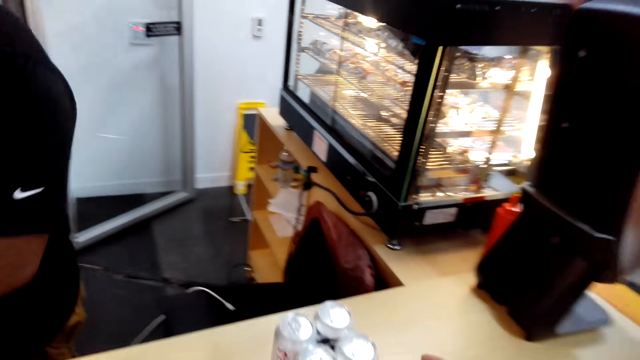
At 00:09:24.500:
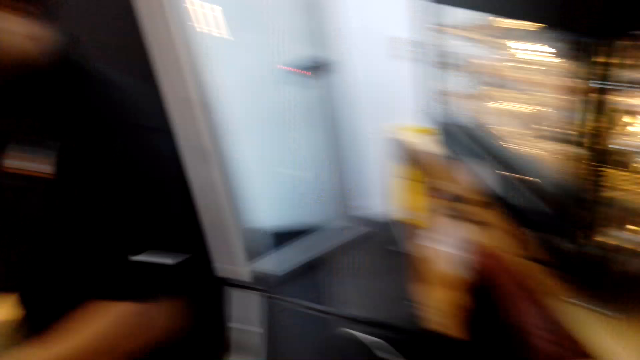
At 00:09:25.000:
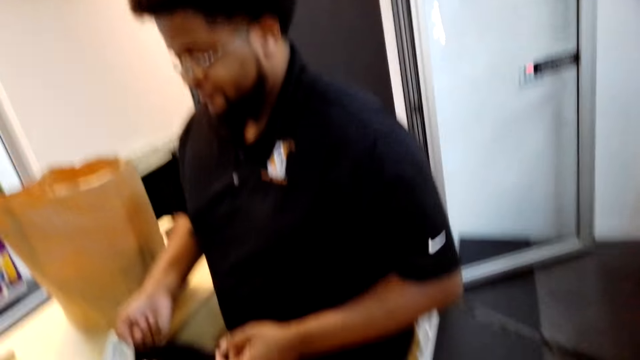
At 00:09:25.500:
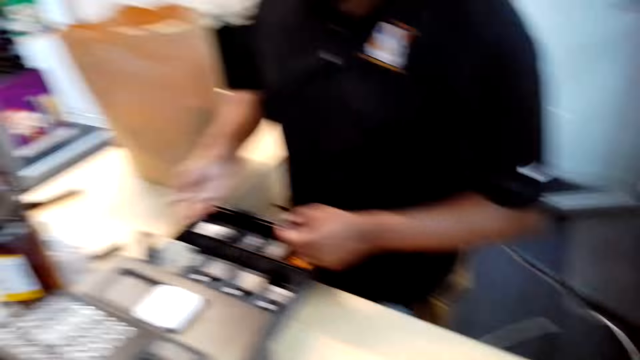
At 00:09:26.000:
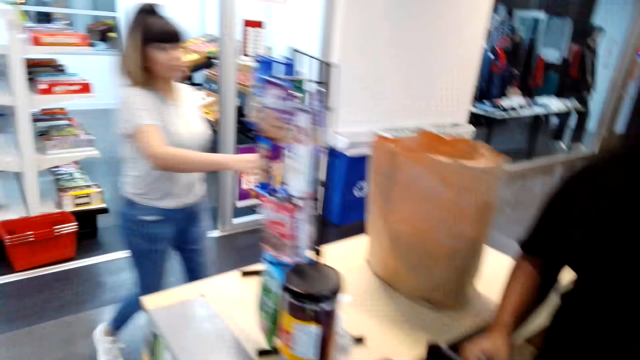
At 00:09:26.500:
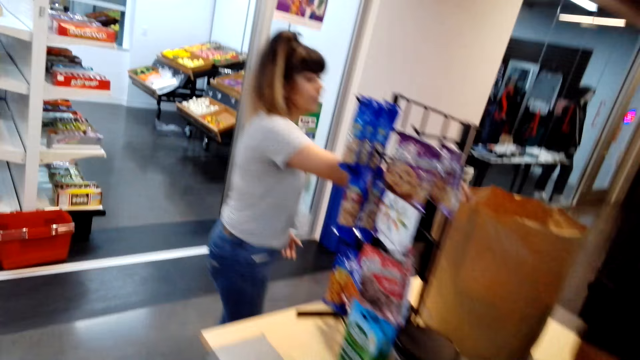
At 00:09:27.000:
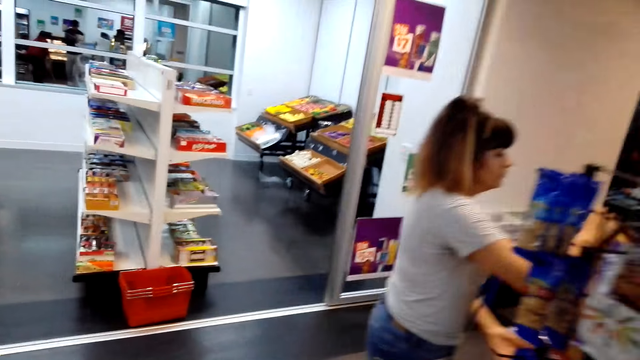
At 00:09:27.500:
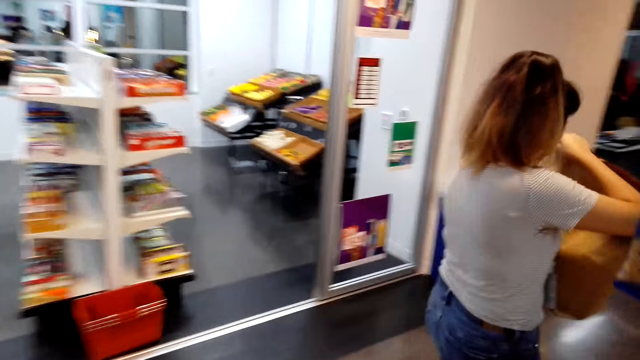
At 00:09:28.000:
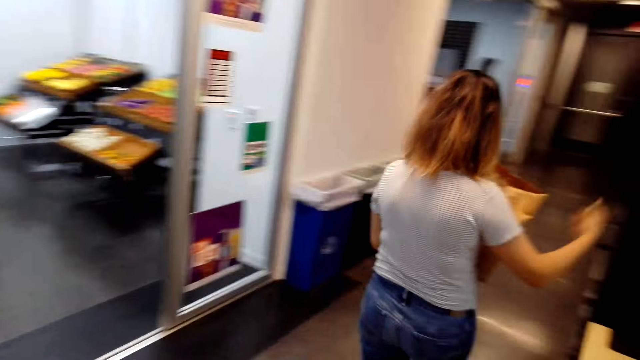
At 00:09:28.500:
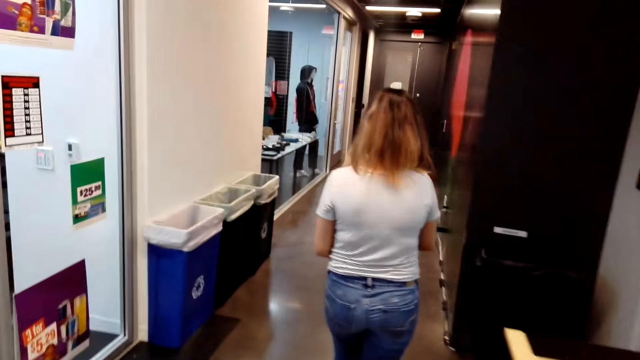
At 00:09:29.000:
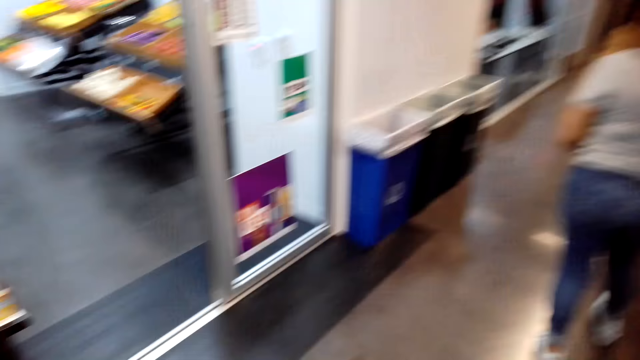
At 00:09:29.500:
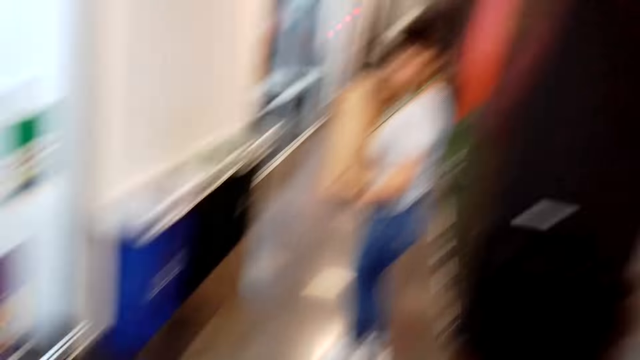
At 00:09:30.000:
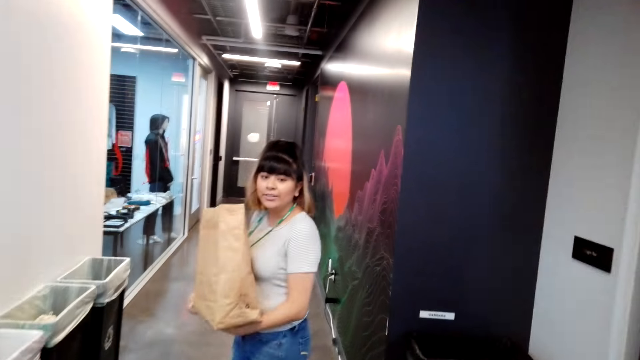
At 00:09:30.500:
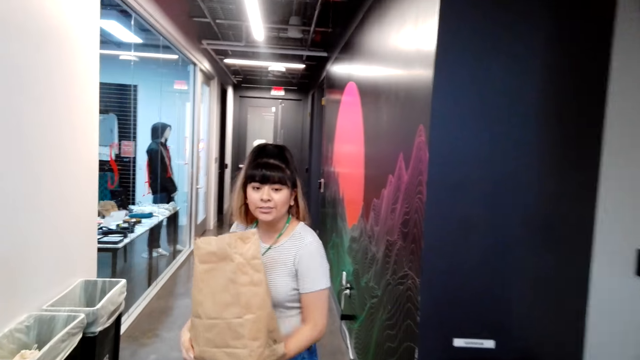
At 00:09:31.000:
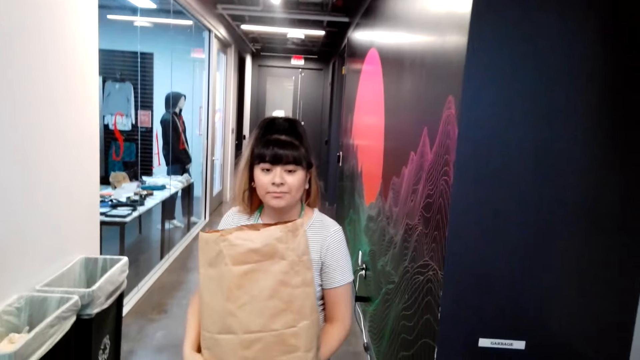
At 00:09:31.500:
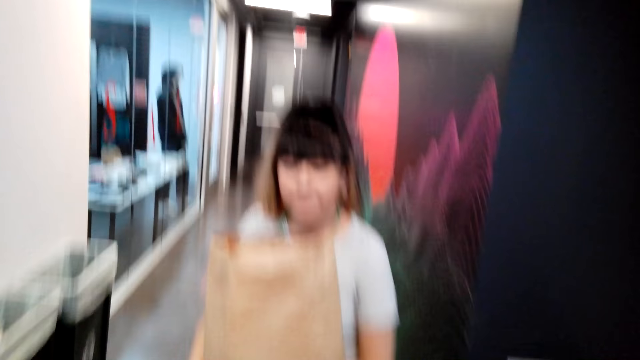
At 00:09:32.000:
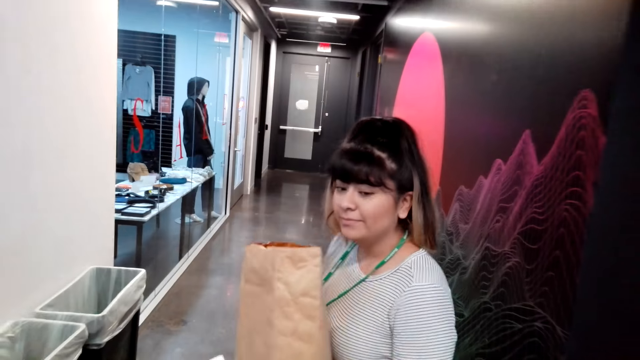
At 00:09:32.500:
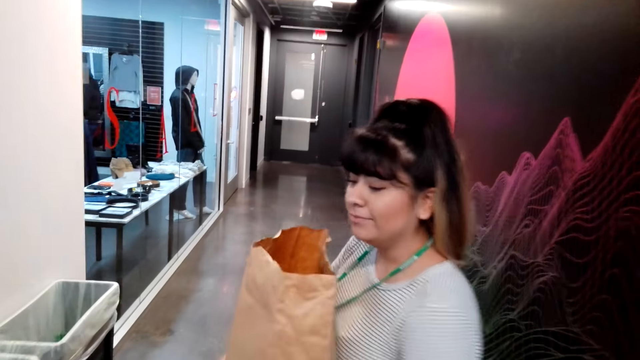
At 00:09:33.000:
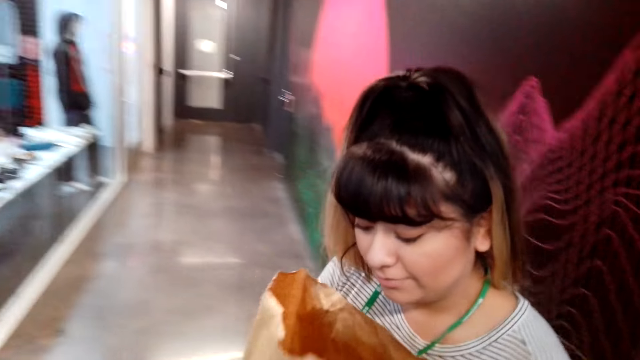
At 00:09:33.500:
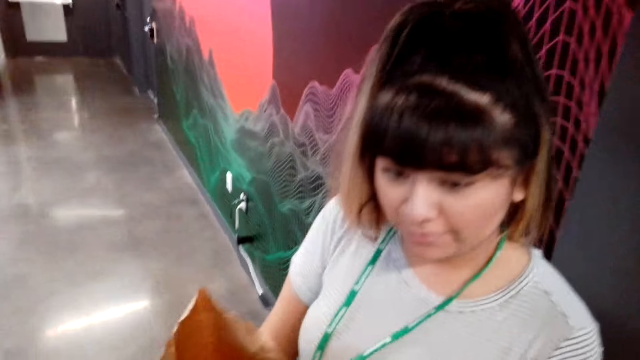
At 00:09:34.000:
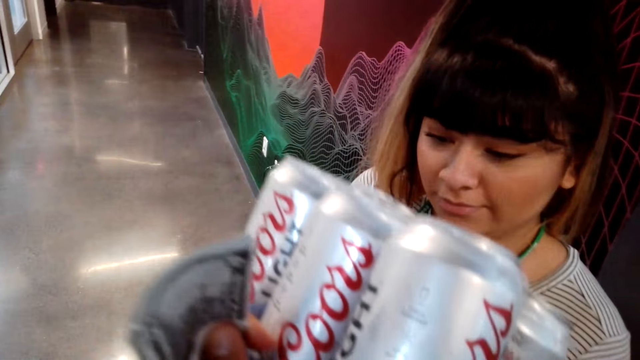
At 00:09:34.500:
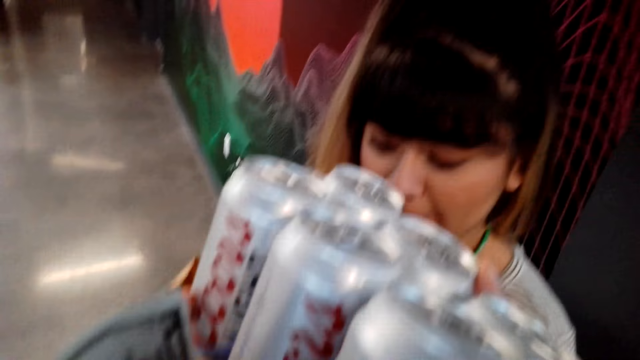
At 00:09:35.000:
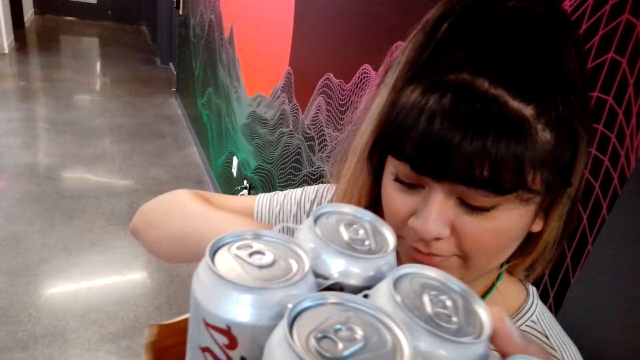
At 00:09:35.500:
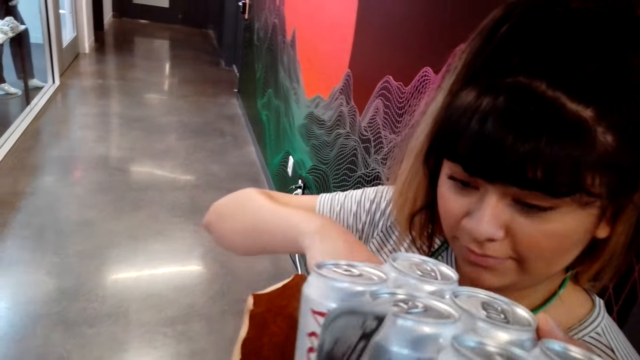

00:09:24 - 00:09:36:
The camera wearer stares at the desk. They stare at the man. A lady walks in the supermarket, picks the khaki bag with the right hand, and walks in the supermarket. The camera wearer walks in the supermarket, follows the lady, and stares at the lady. They converse with the lady. The lady stares at the khaki bag. The camera wearer puts the cans of beer in the khaki bag.

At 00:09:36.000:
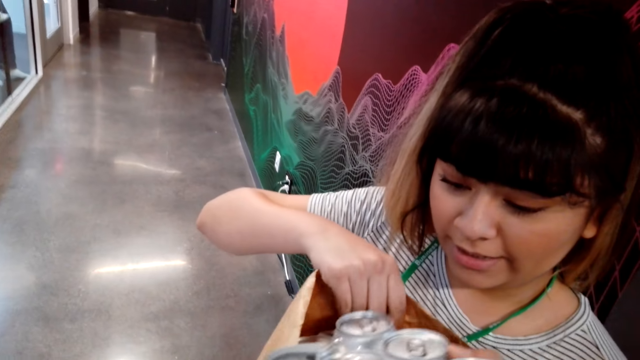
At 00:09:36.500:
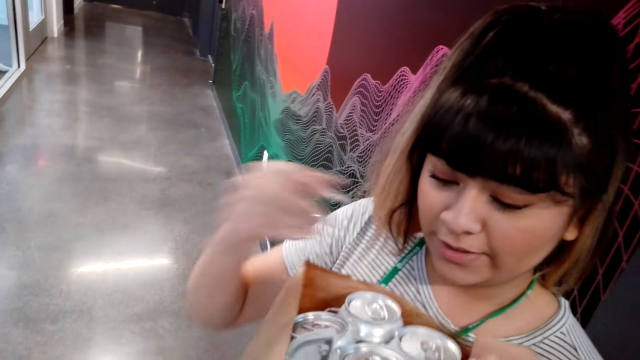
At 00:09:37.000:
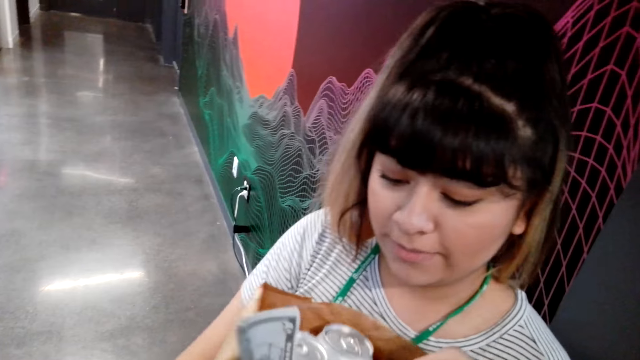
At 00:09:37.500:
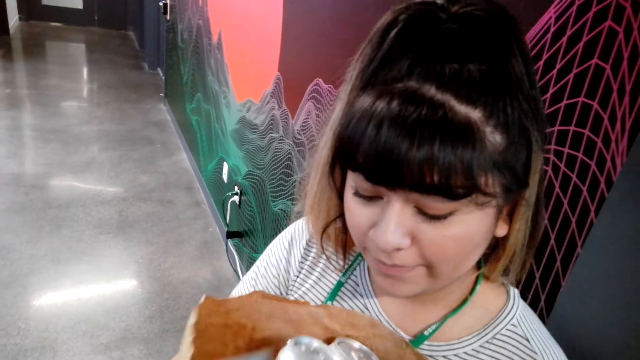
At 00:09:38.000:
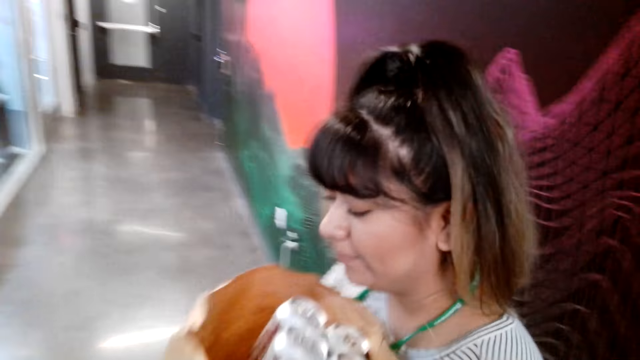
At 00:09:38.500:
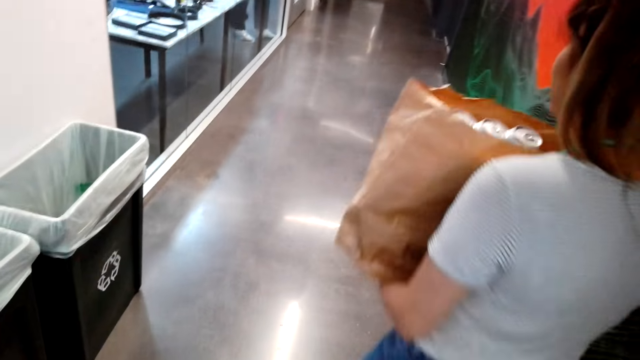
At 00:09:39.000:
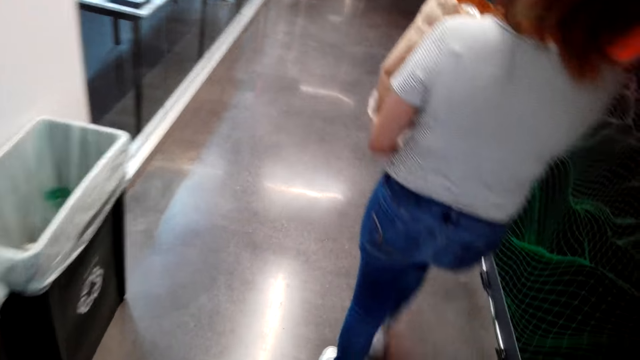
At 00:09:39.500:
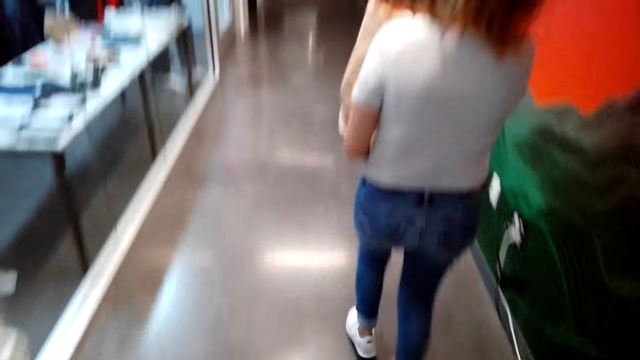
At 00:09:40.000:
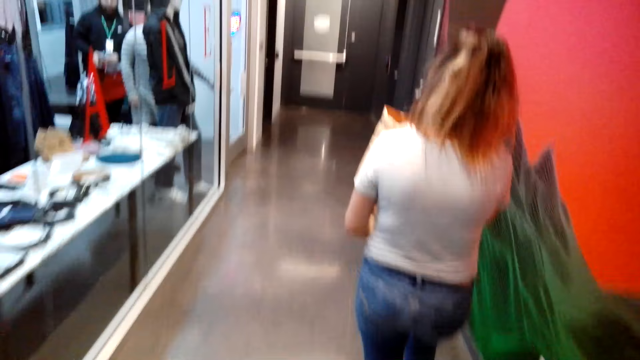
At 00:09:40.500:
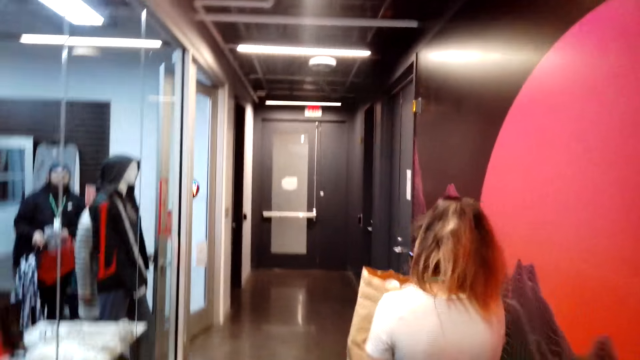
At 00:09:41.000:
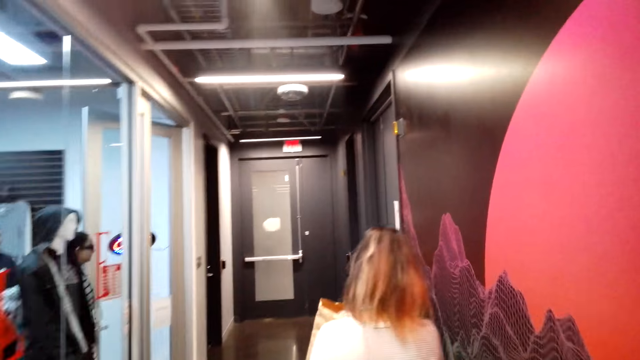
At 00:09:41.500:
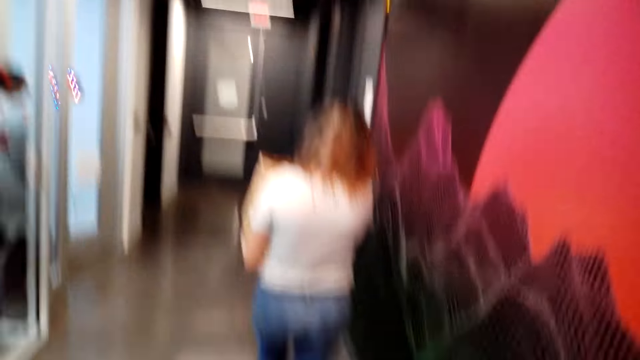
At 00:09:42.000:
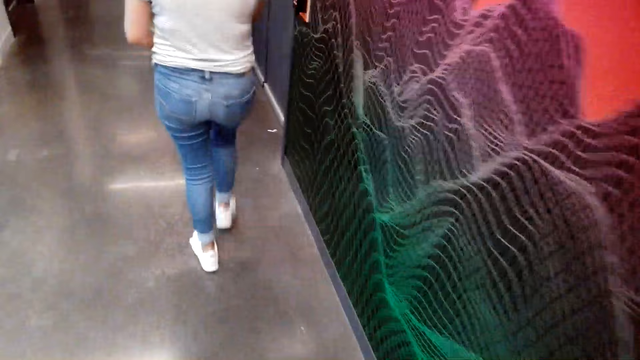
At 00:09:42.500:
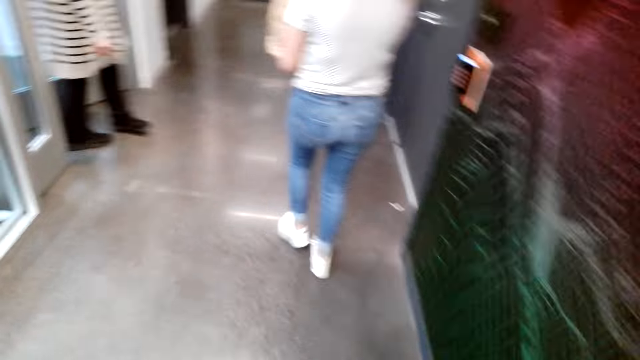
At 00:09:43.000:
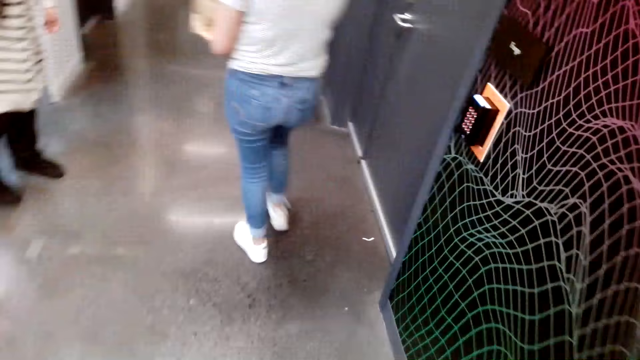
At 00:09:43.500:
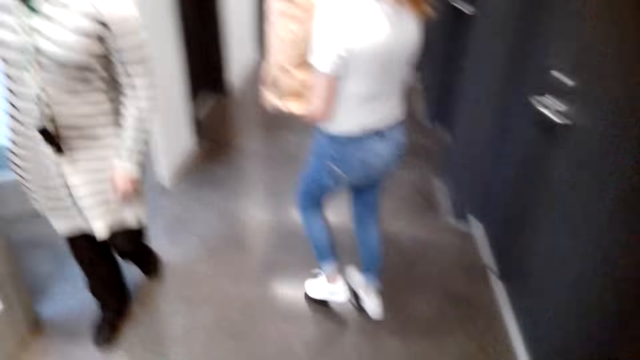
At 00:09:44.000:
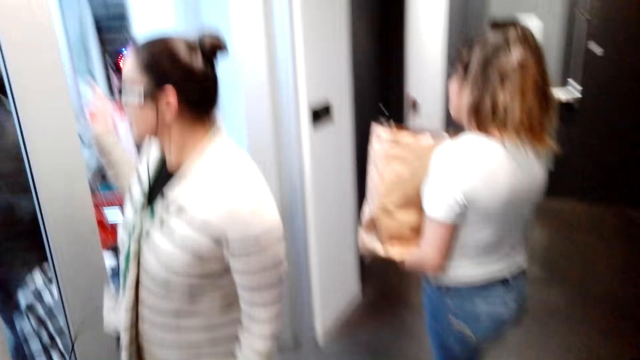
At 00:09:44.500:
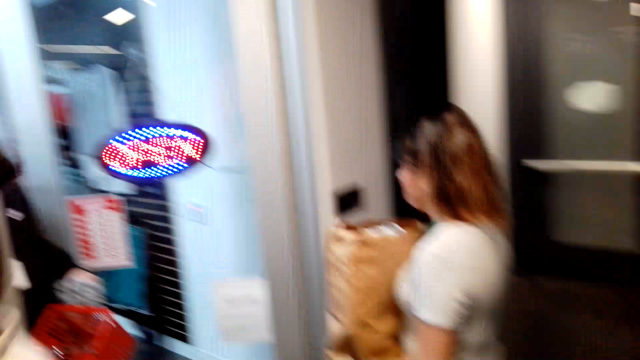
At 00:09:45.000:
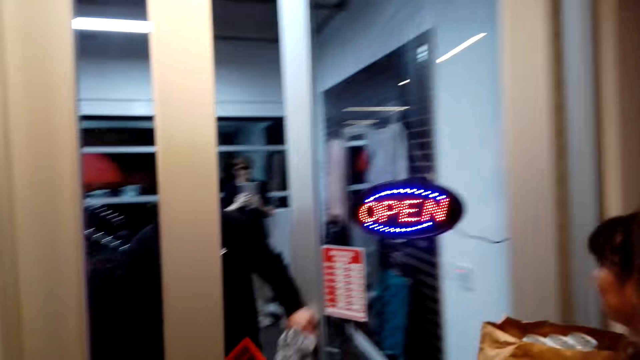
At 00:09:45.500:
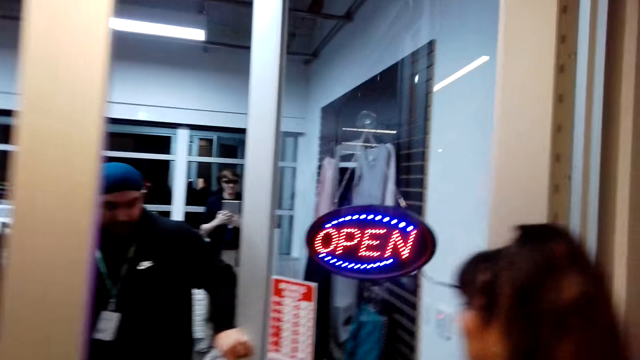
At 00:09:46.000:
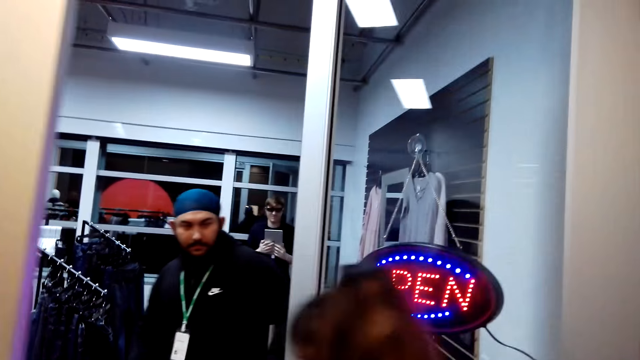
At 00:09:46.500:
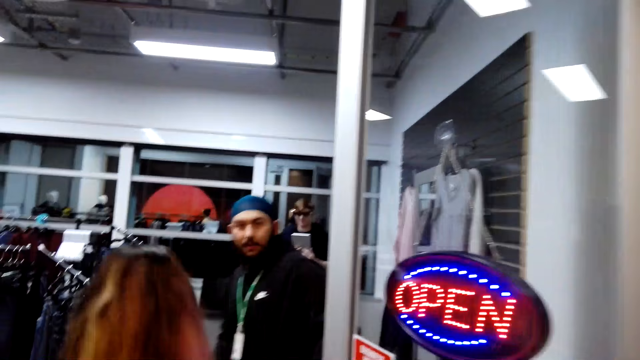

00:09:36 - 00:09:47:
The camera wearer puts a pack of drinks in the bag. The lady walks in the supermarket. The camera wearer walks in the supermarket.
